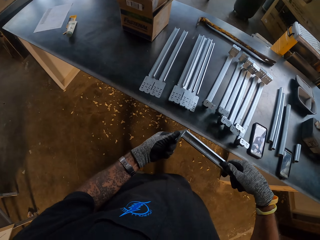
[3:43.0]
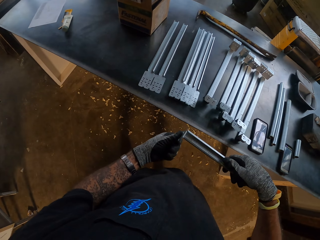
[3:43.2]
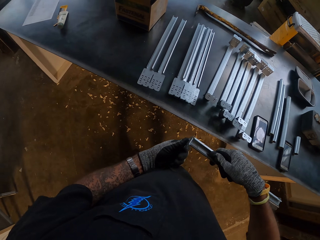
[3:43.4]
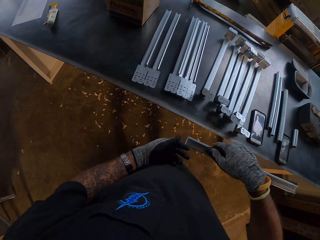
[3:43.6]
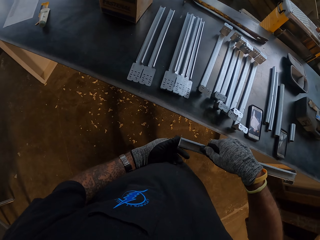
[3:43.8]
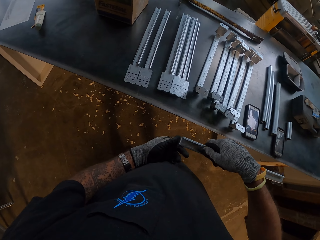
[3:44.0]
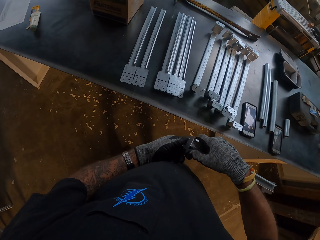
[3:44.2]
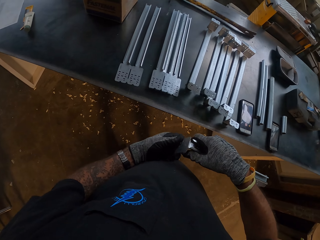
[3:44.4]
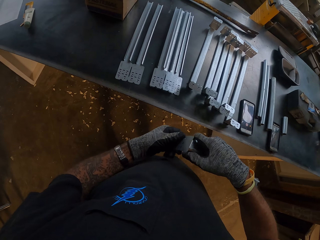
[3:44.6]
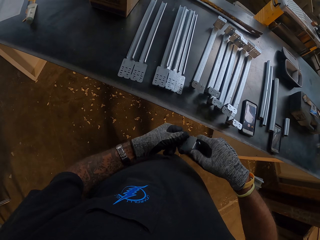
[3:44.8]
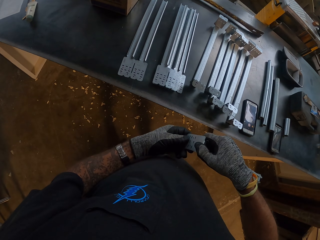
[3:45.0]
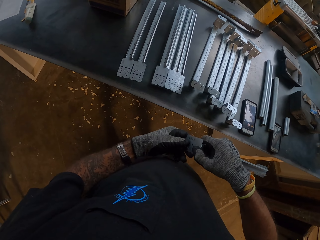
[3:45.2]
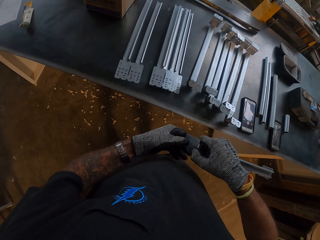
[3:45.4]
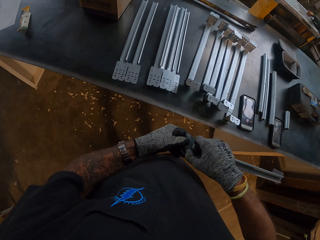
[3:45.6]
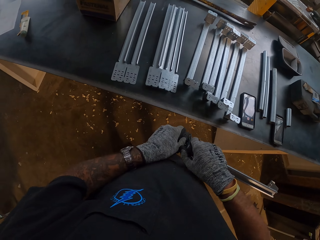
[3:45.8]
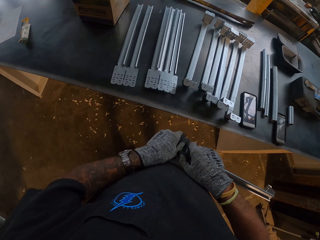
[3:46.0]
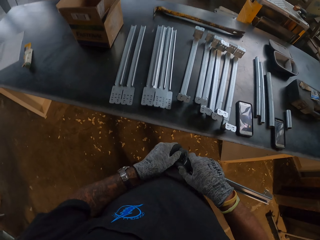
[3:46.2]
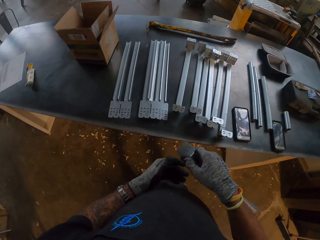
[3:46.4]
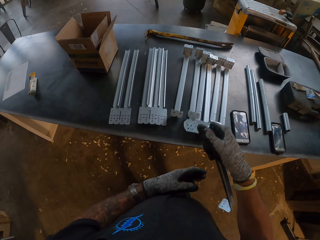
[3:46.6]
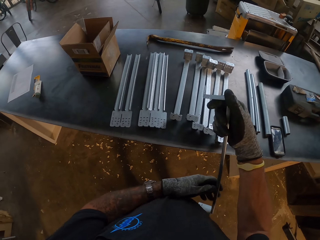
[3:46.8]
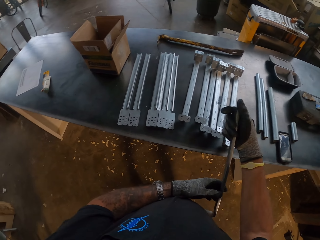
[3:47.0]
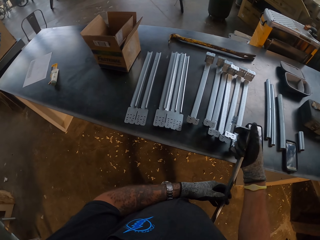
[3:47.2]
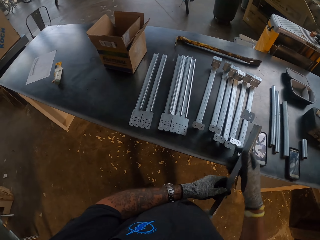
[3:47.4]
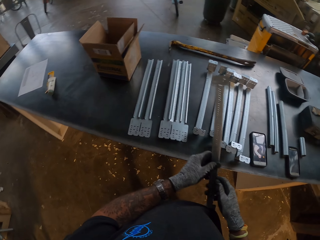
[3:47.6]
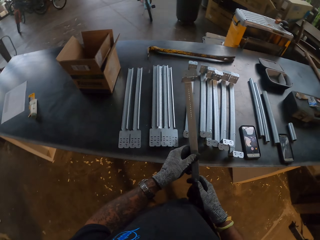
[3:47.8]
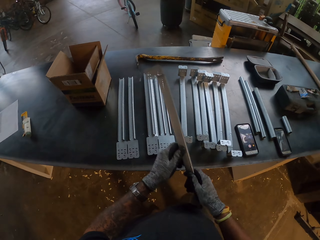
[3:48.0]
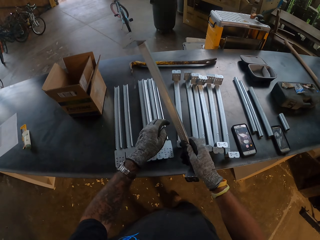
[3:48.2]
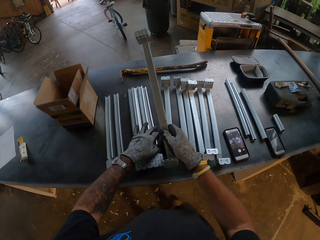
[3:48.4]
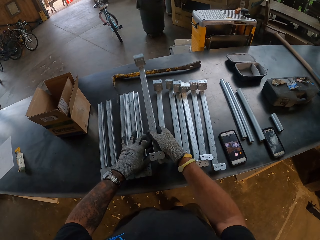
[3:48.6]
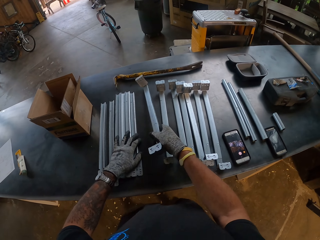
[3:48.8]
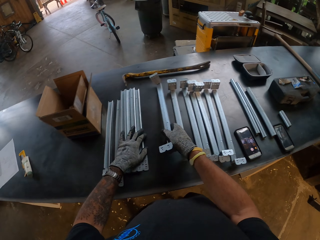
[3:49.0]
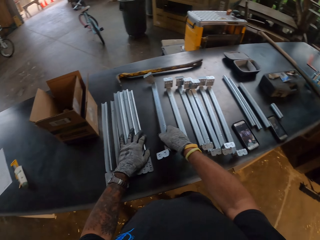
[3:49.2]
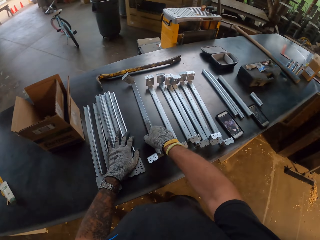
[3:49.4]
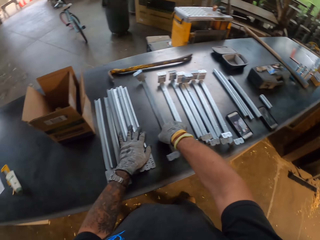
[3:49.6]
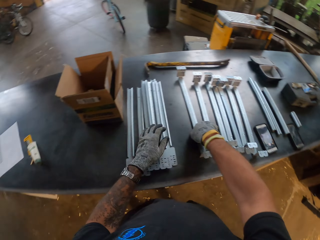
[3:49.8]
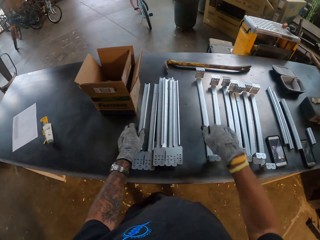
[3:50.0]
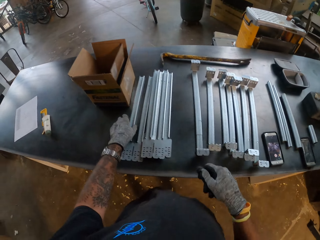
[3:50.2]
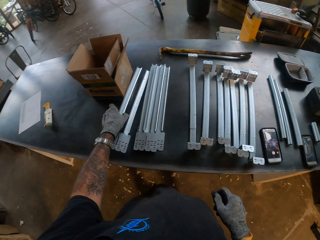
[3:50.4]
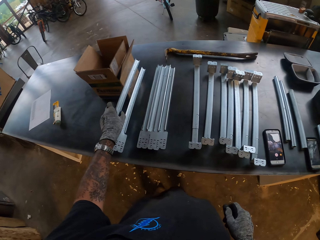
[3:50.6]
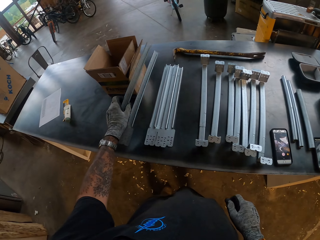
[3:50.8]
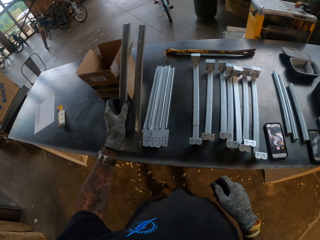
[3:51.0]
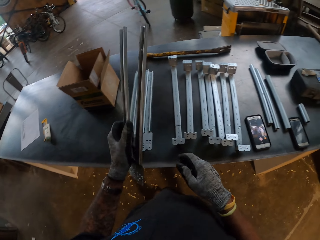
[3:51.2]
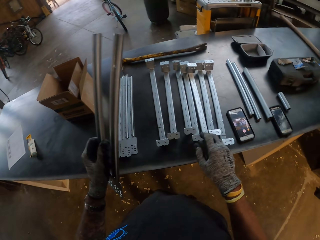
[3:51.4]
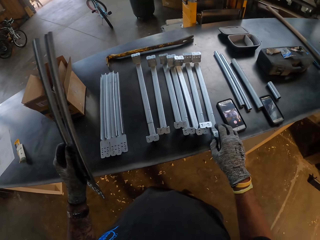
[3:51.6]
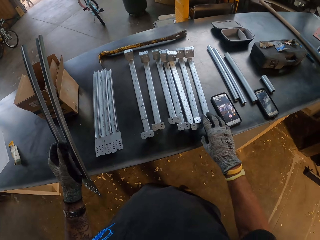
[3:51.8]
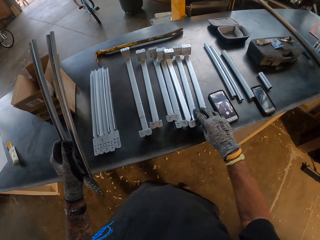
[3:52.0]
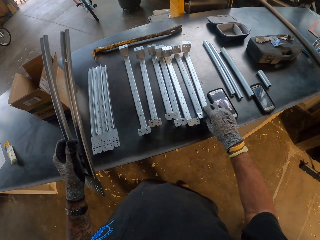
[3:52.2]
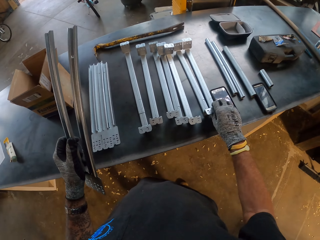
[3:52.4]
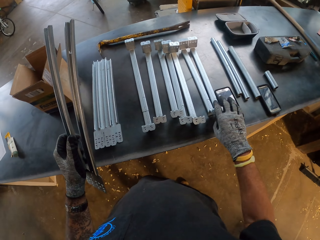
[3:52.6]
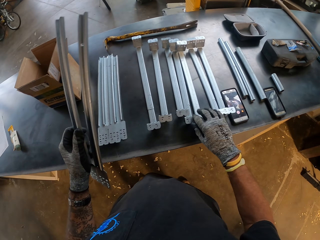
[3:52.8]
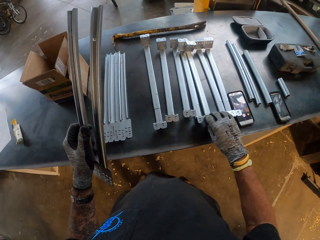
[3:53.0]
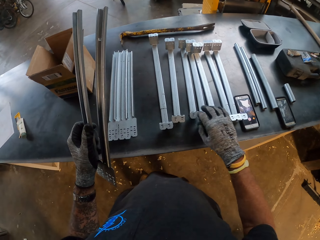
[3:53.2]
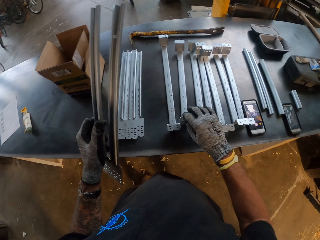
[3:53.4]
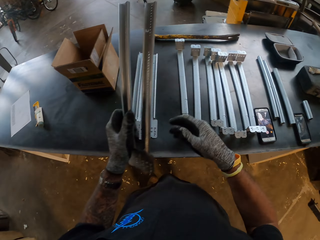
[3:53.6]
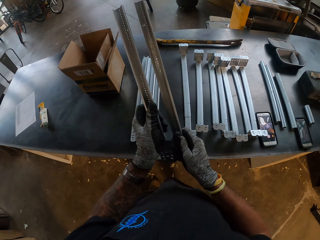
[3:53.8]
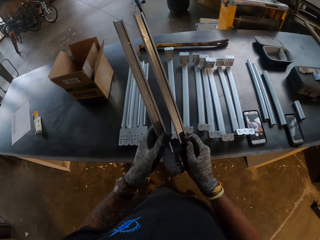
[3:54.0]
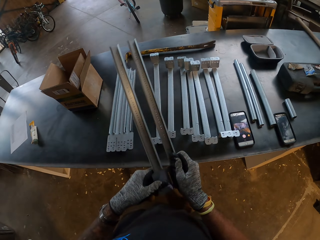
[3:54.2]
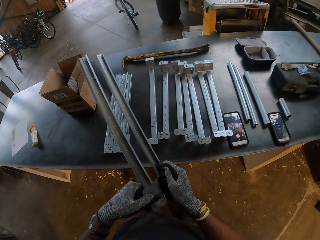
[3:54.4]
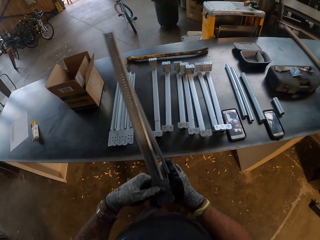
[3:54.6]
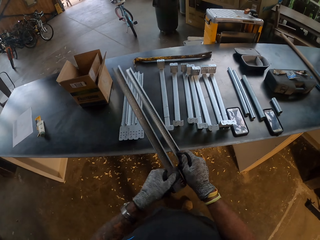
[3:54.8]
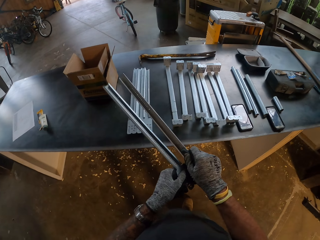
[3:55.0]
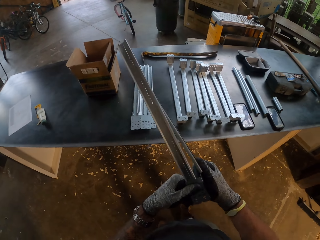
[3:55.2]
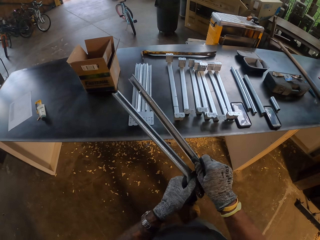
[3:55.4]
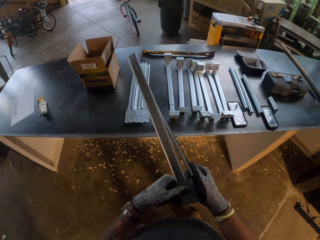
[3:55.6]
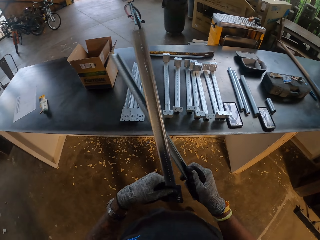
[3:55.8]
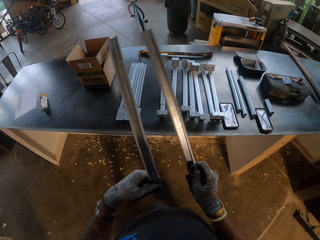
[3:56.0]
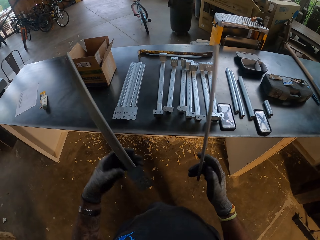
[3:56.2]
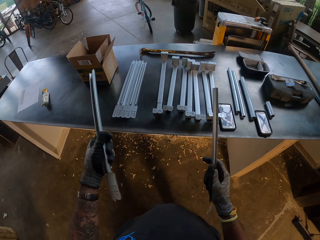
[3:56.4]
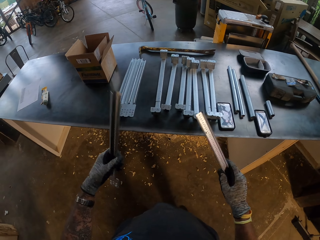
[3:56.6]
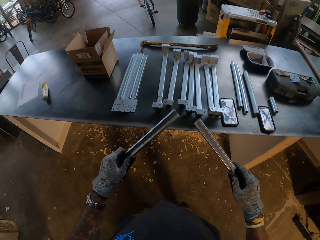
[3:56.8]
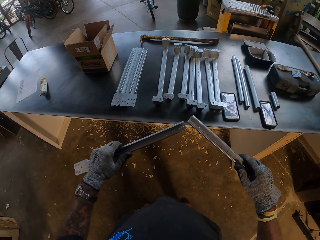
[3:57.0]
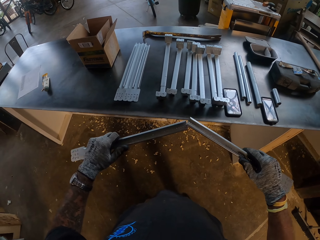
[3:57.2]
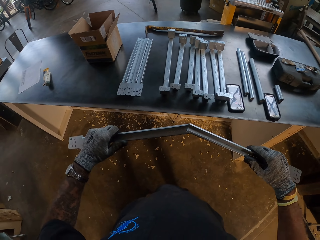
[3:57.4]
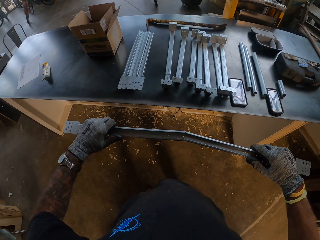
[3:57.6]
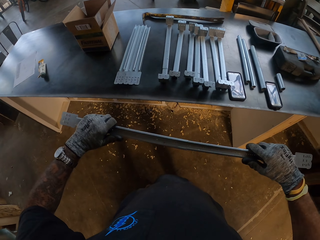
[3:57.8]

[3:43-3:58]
The camera wearer bends the metal. They push the metals and put the piece of metal on the table. They pick up the piece of metal. They move the piece of metal on the table. They cut the metal. They connect the piece of metal.

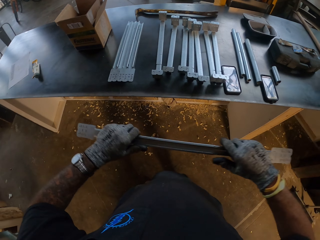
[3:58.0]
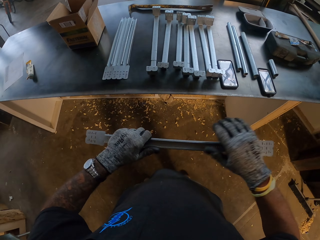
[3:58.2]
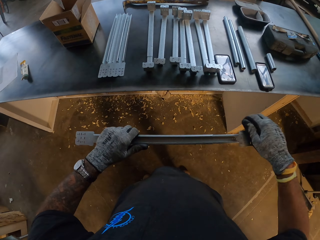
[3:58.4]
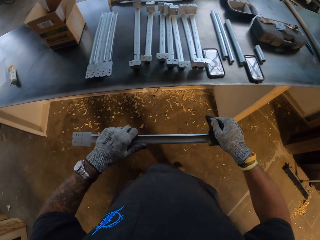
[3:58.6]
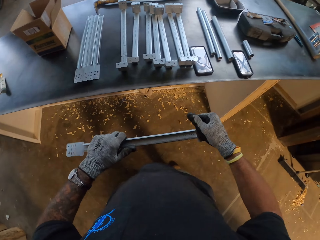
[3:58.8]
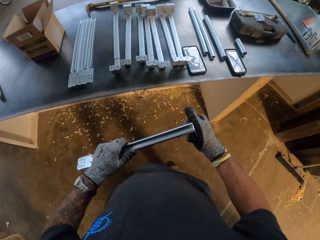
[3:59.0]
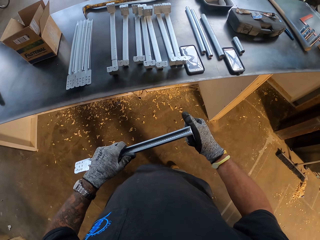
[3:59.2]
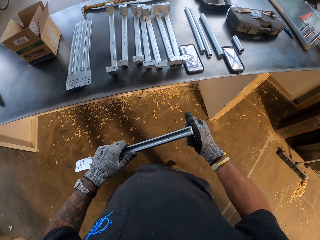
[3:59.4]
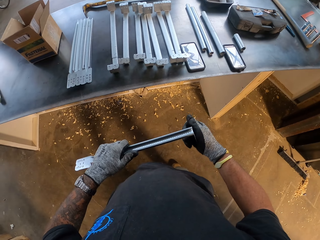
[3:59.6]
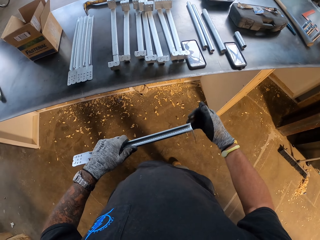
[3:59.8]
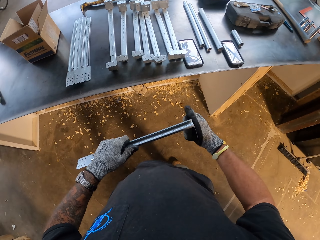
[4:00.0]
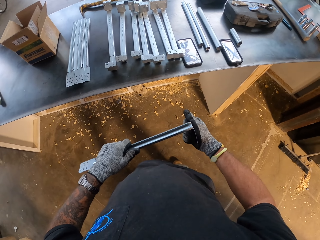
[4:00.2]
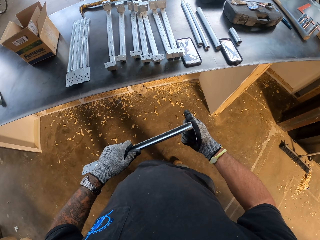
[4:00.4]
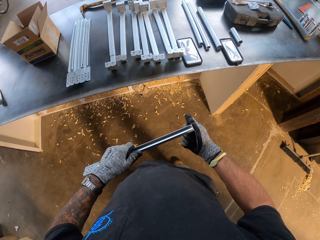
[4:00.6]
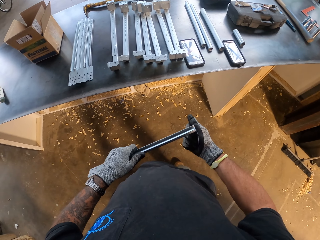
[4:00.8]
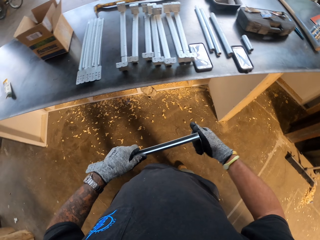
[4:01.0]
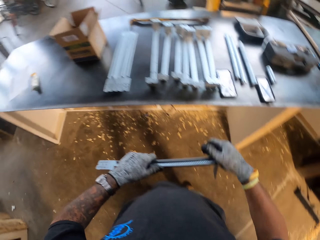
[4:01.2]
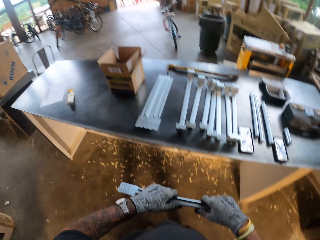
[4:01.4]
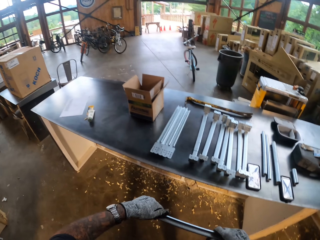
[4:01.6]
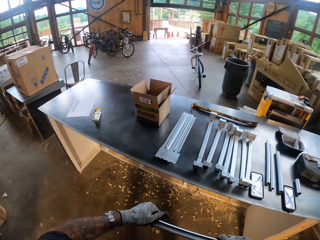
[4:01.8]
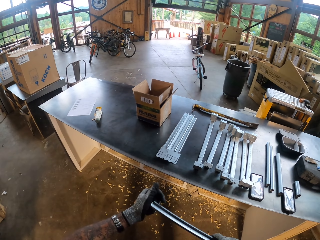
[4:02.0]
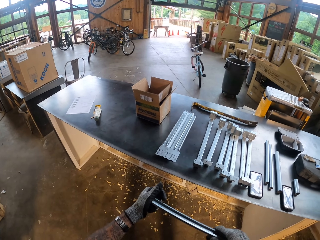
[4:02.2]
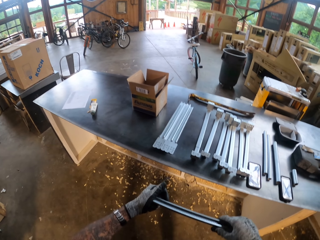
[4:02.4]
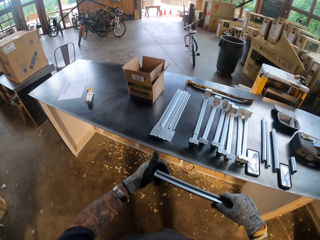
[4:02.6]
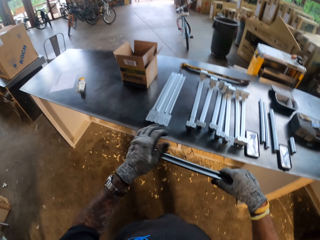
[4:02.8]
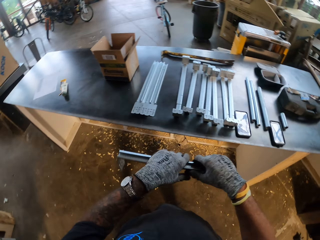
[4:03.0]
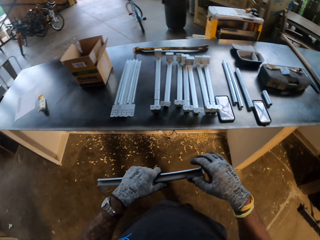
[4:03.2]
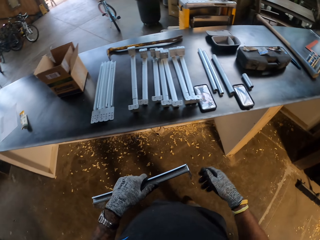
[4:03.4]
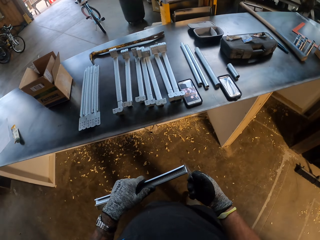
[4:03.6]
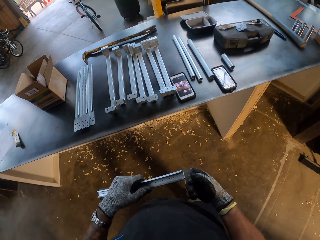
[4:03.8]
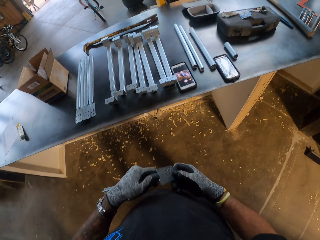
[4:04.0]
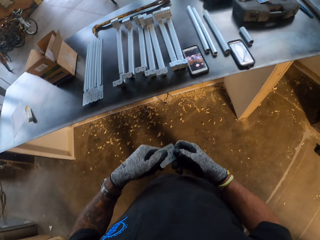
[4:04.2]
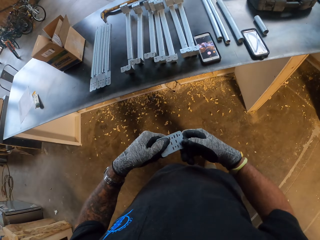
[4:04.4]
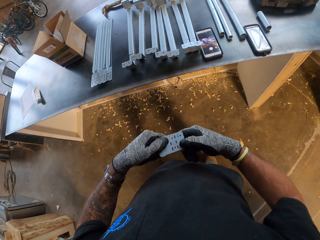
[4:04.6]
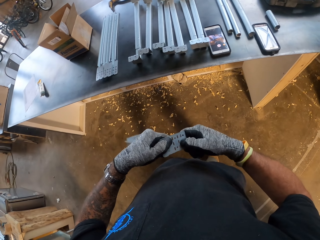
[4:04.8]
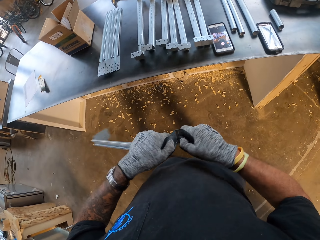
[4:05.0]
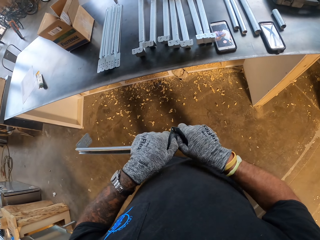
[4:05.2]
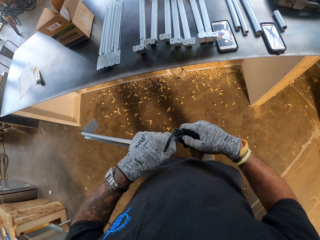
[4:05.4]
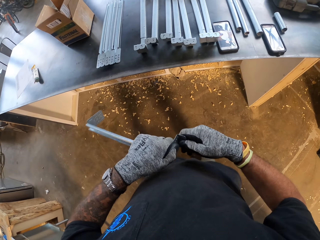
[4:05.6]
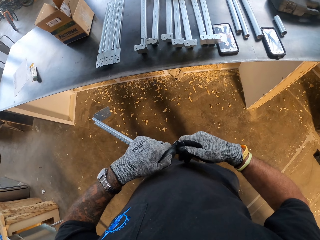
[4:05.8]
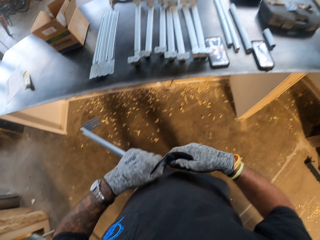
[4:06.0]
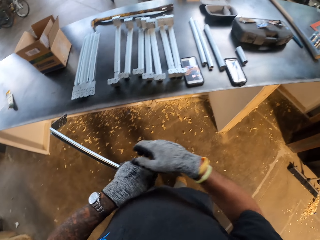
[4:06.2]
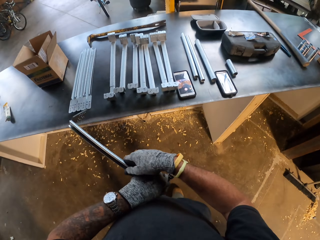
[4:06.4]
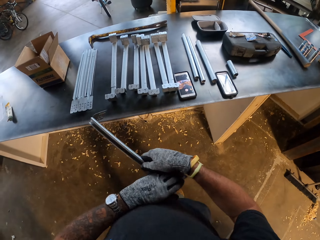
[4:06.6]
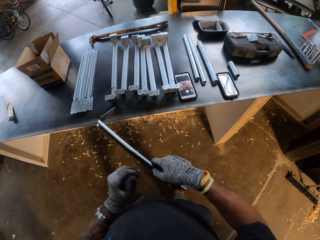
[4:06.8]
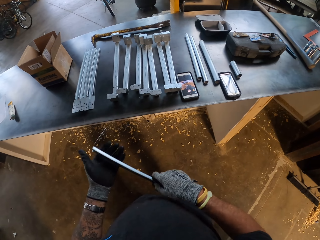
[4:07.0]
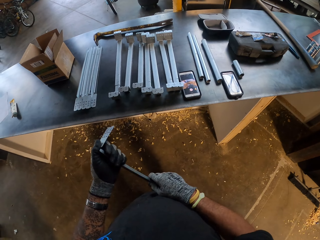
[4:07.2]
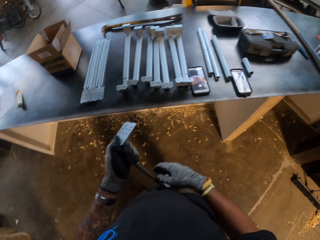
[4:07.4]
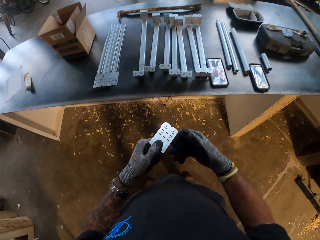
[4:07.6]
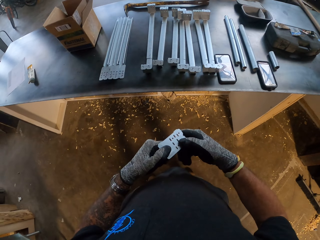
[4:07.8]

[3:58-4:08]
The camera wearer bends the piece of metal repeatedly.
